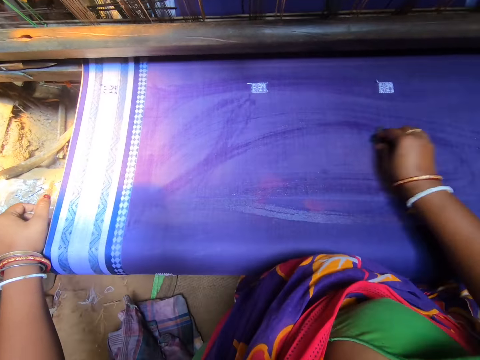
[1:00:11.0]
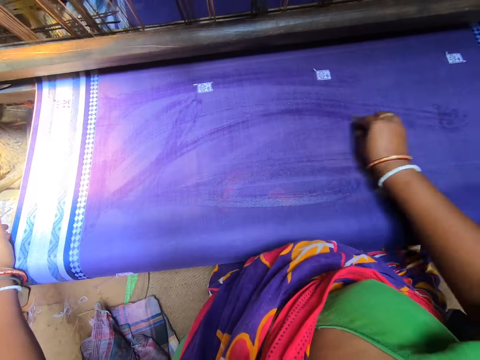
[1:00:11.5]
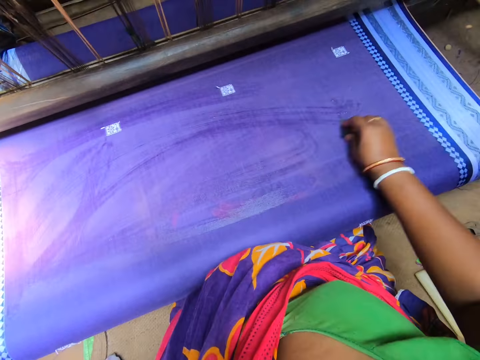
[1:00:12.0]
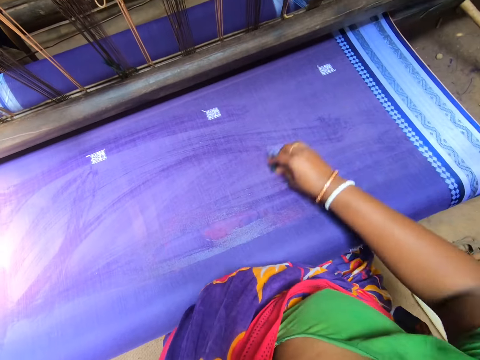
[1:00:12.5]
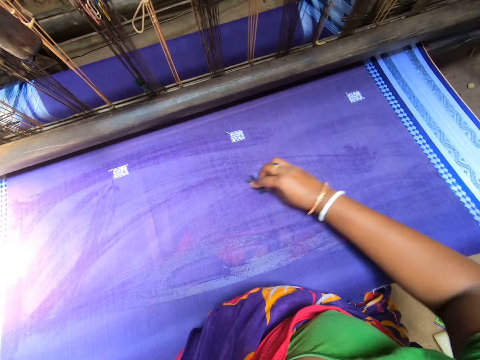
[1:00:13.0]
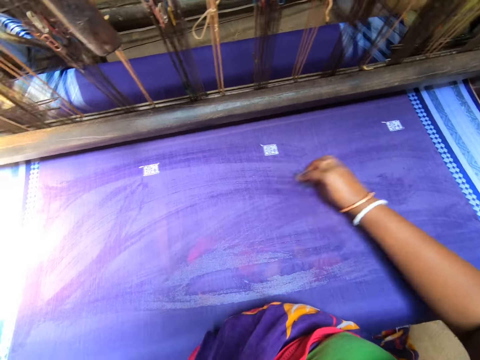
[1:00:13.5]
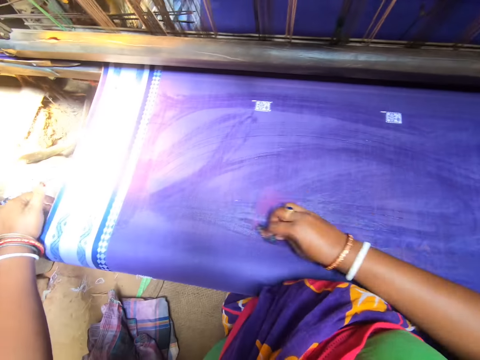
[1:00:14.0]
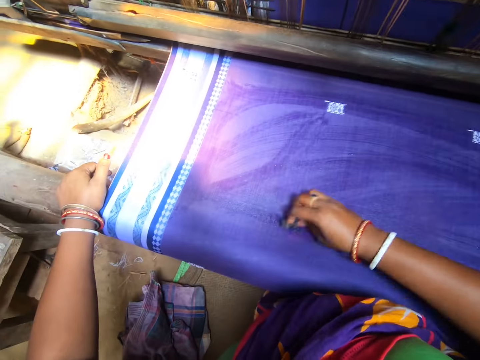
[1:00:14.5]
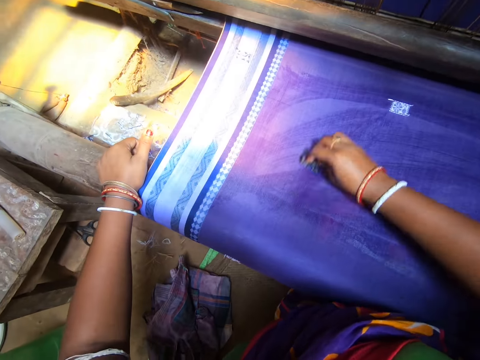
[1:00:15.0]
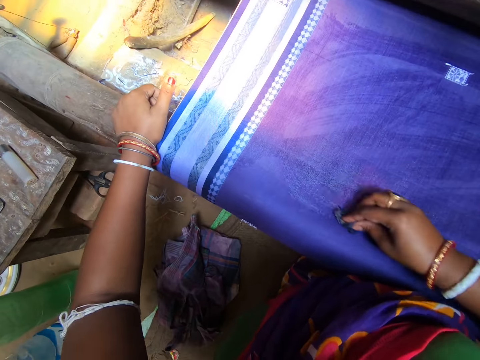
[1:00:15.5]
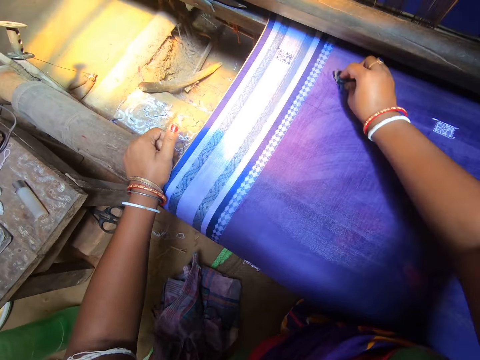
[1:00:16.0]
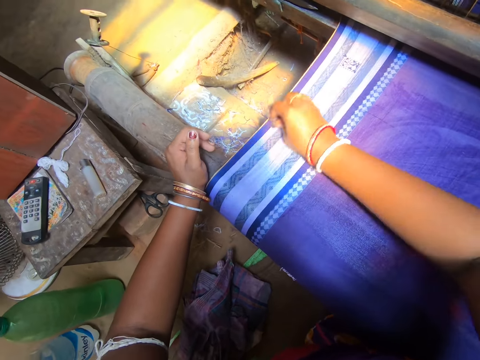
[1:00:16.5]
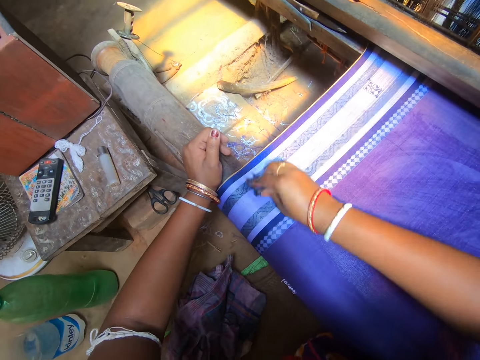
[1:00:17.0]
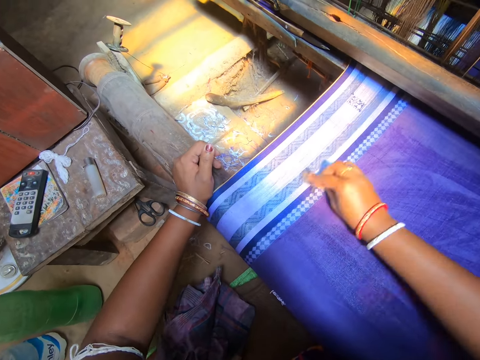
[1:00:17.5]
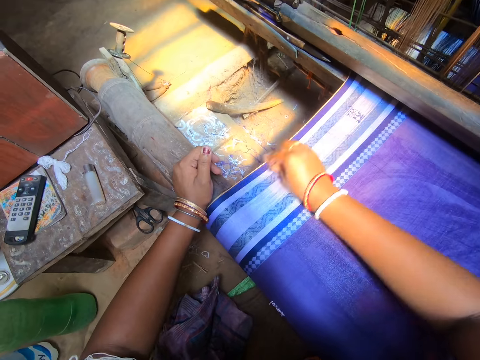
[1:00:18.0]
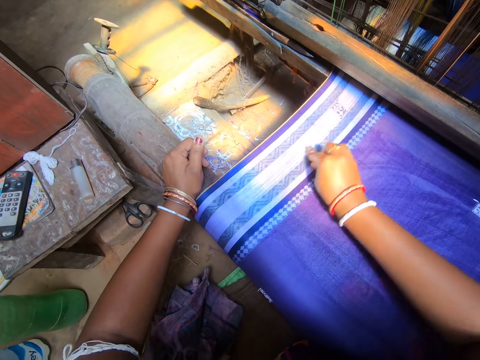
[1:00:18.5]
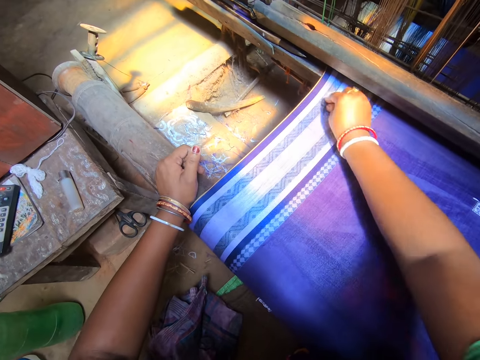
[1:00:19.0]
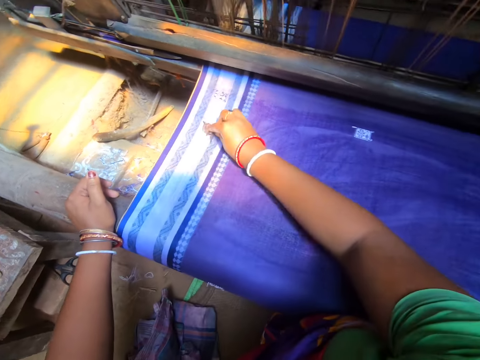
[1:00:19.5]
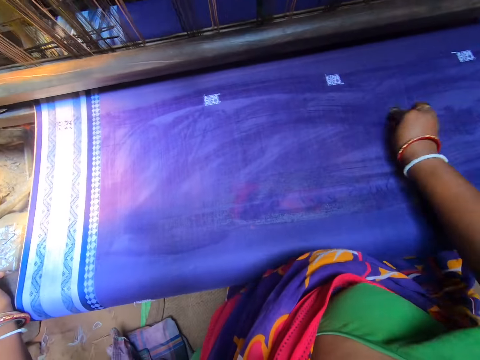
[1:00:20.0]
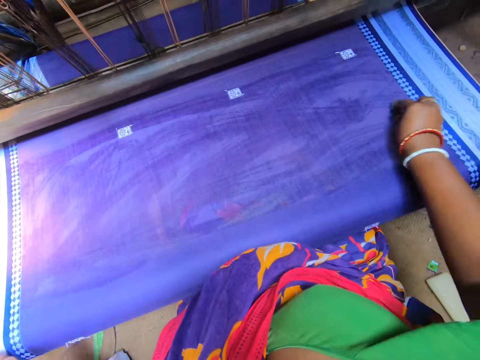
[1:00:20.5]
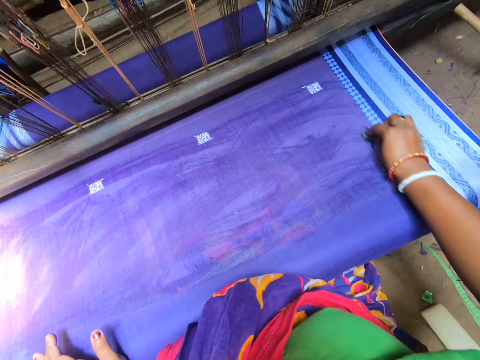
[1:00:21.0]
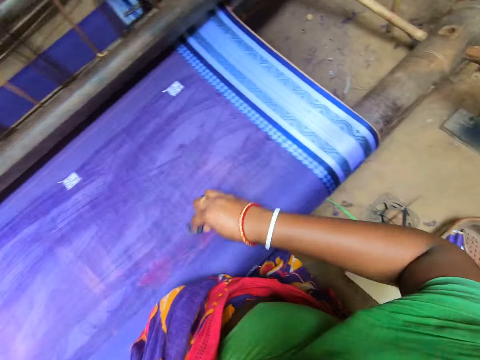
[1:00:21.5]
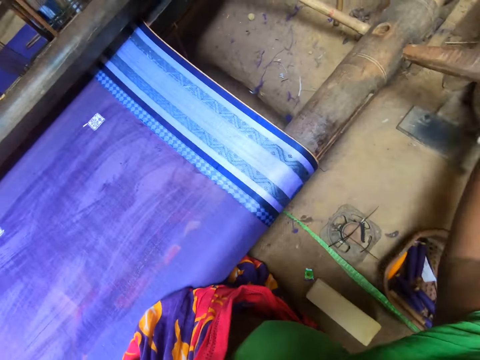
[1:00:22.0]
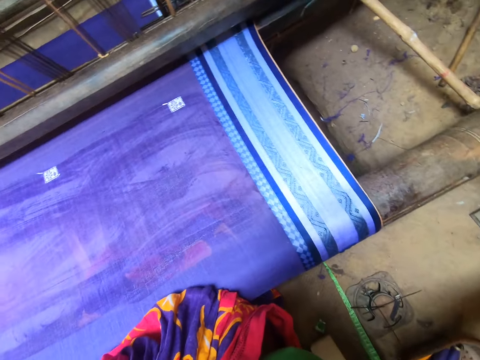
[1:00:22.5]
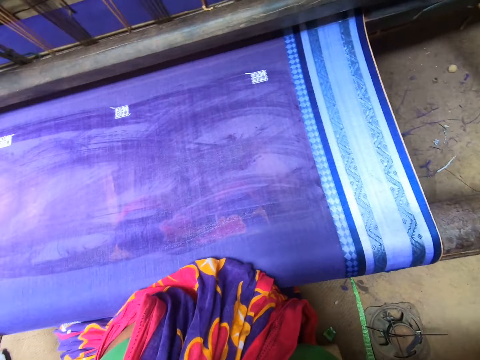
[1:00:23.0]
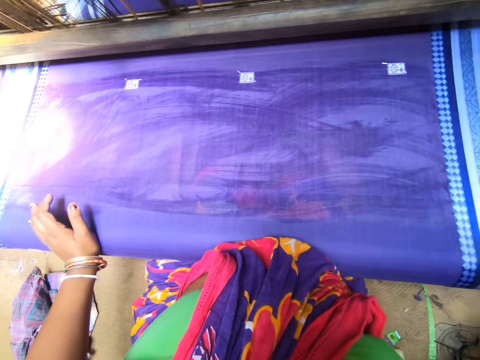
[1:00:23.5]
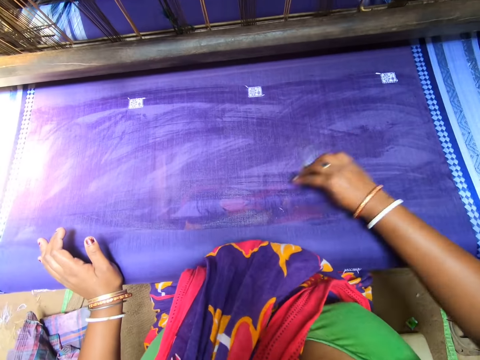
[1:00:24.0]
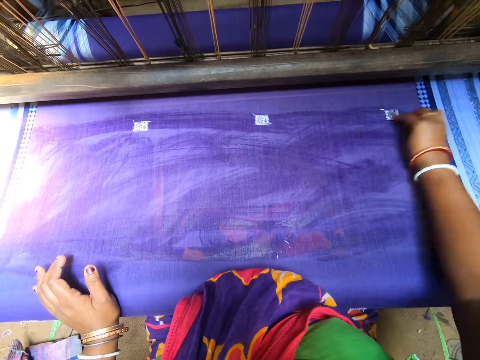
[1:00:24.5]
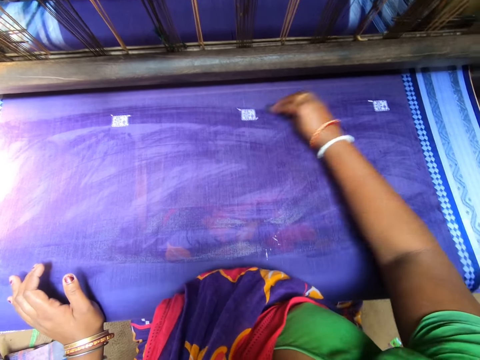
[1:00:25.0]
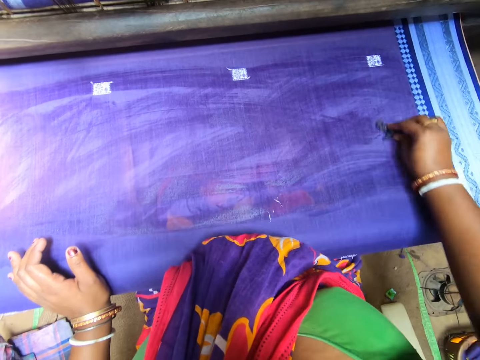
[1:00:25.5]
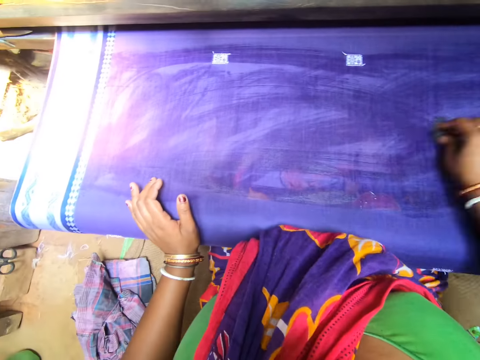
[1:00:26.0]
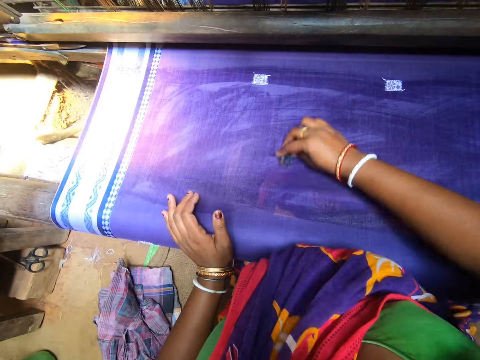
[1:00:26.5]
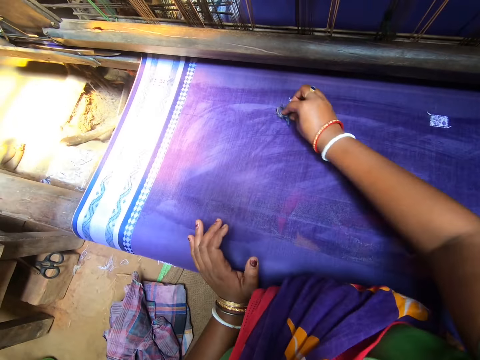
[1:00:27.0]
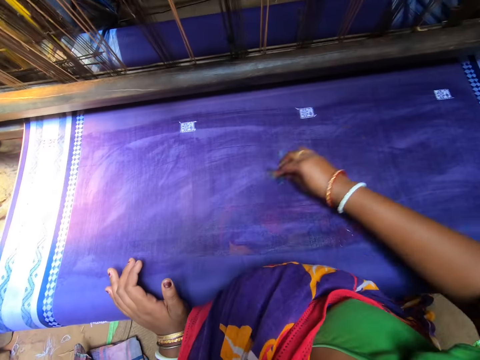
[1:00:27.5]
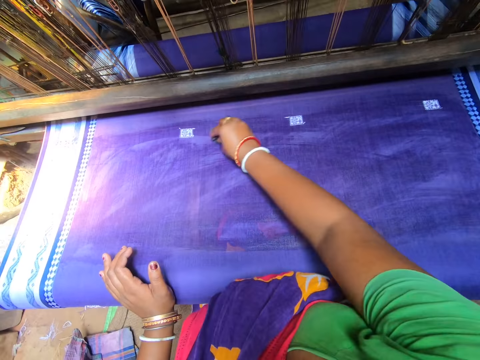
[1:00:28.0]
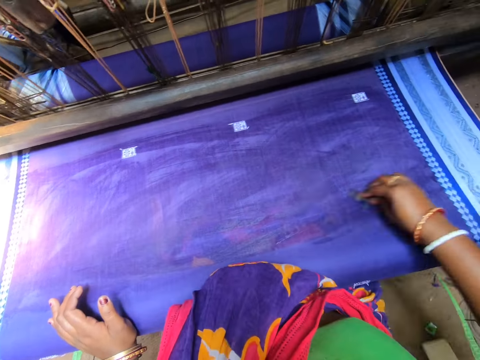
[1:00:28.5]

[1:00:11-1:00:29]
The camera wearer wipes the saree.

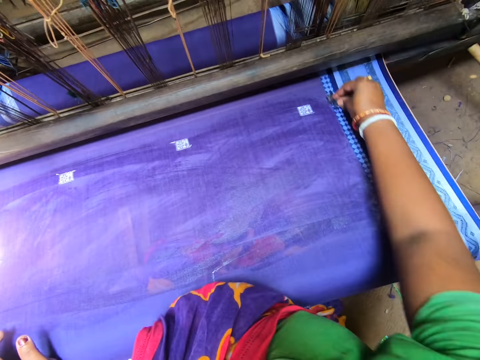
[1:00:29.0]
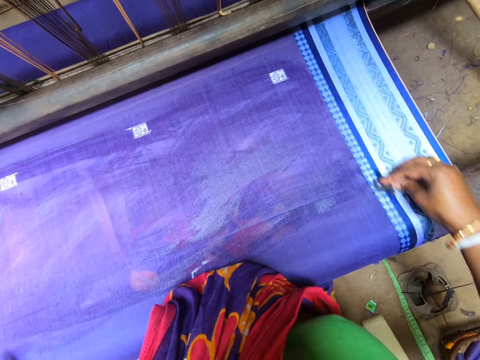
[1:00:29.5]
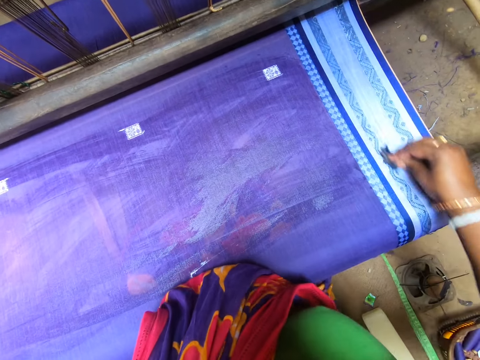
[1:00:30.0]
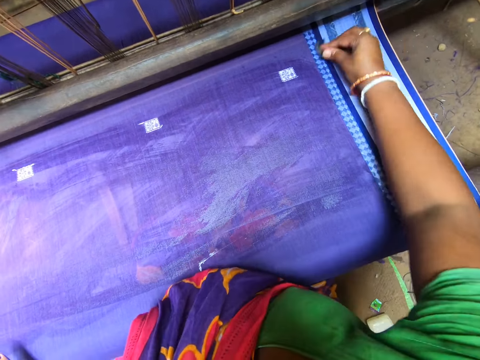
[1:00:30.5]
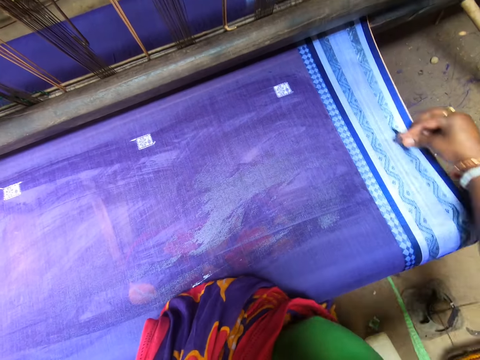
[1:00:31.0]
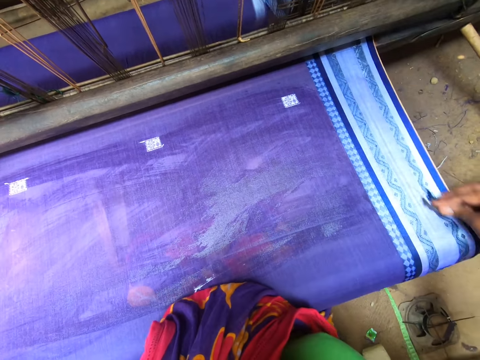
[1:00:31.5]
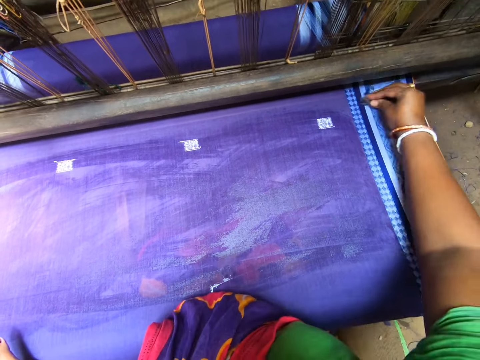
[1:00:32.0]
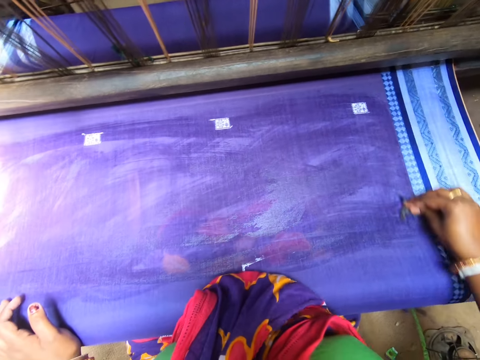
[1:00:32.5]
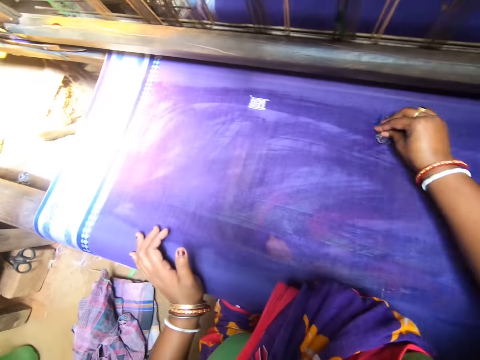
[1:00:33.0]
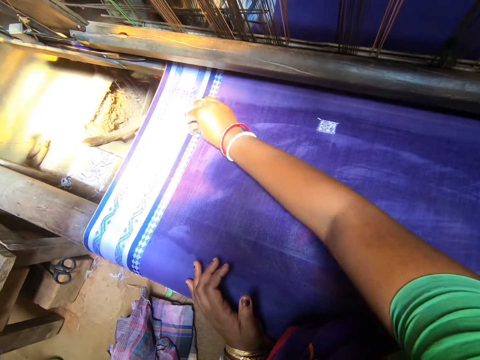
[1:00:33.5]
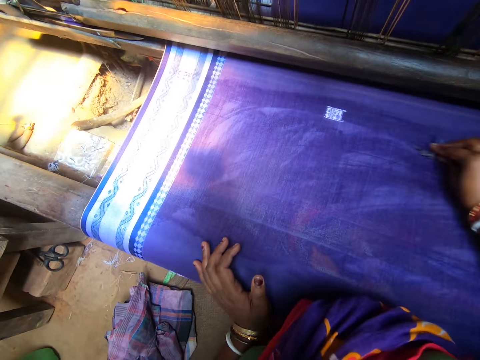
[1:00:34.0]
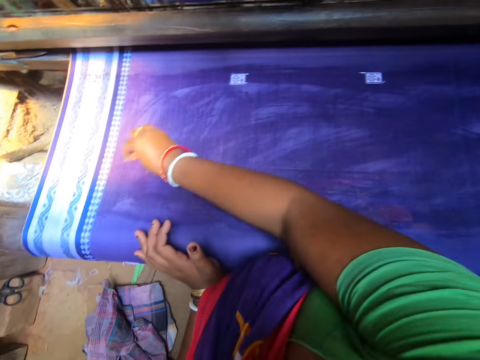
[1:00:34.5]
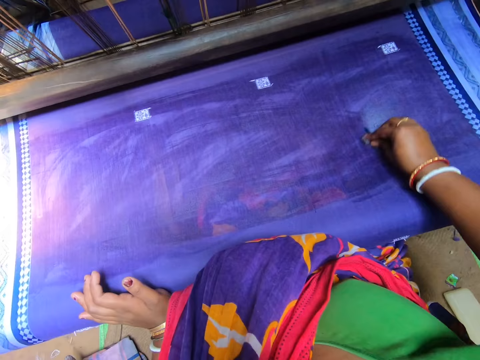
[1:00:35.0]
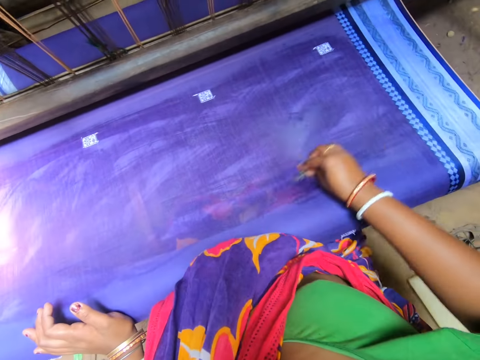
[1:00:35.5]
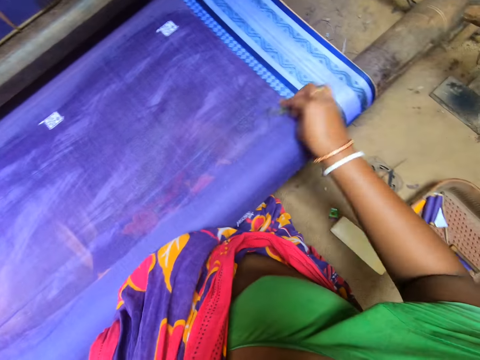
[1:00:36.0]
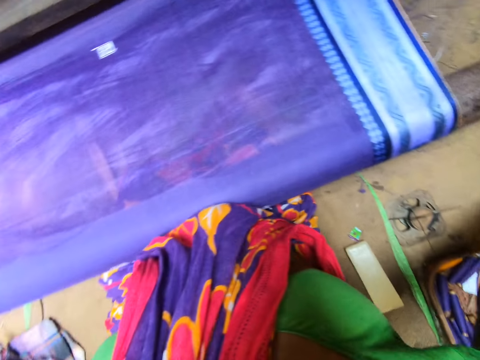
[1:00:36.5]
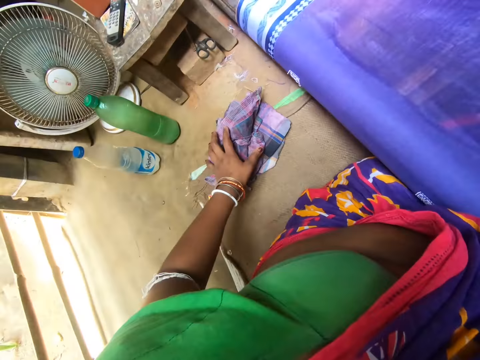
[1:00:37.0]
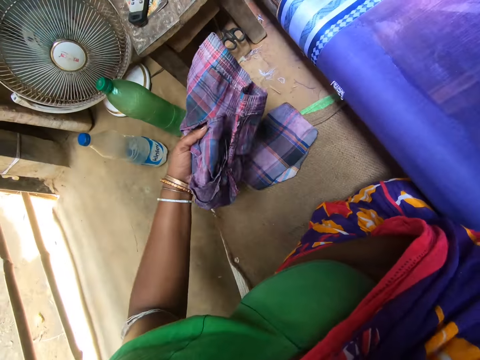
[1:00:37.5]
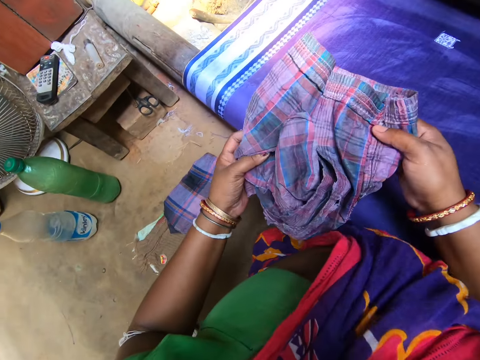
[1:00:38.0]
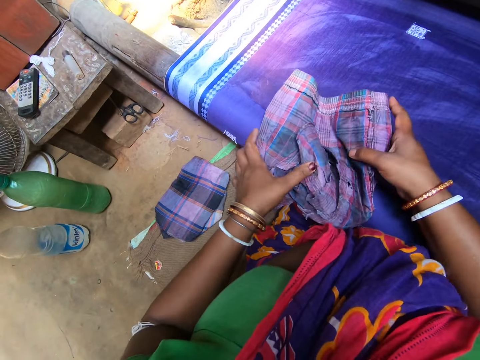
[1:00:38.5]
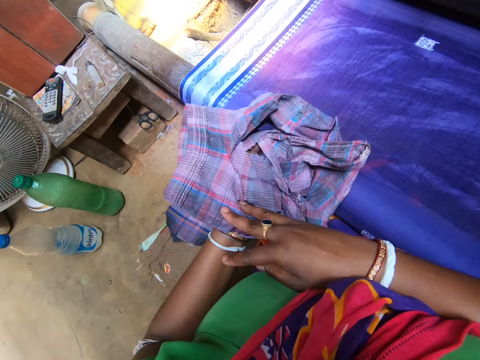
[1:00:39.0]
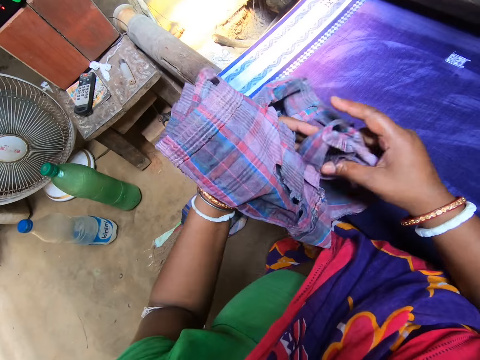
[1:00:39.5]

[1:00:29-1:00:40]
The camera wearer picks up a rag from the floor with her left hand. She holds the rag with both hands.
